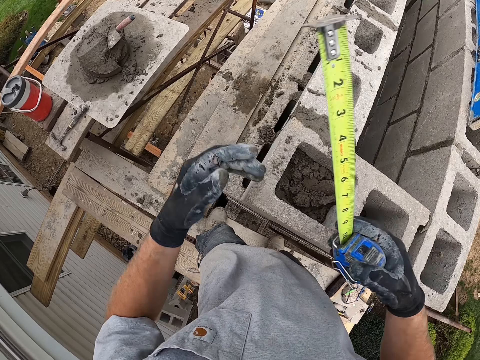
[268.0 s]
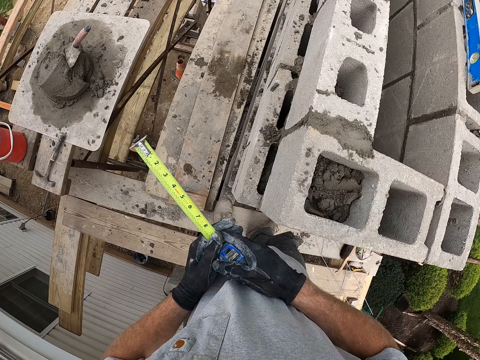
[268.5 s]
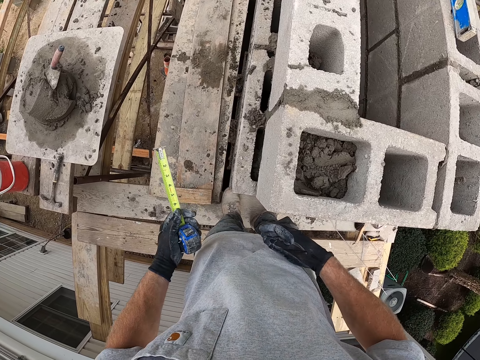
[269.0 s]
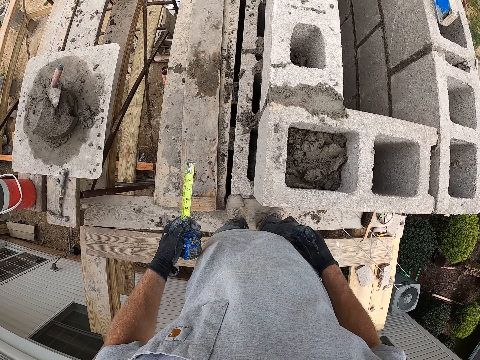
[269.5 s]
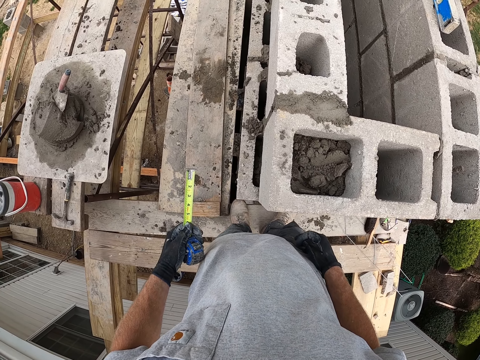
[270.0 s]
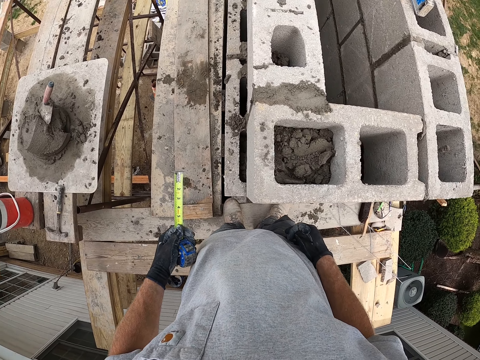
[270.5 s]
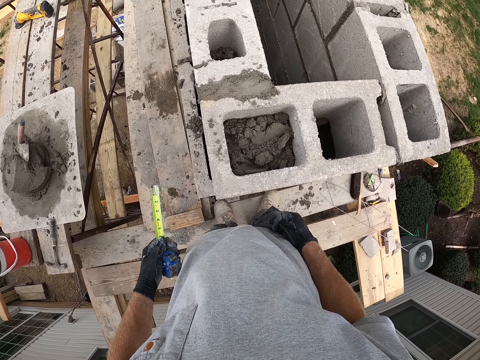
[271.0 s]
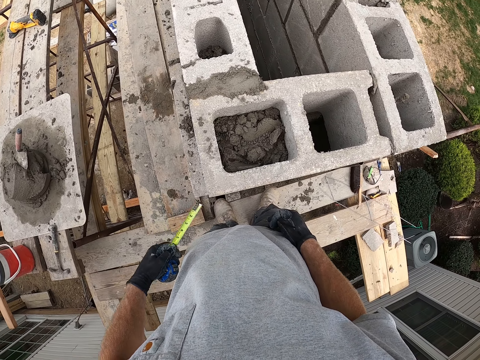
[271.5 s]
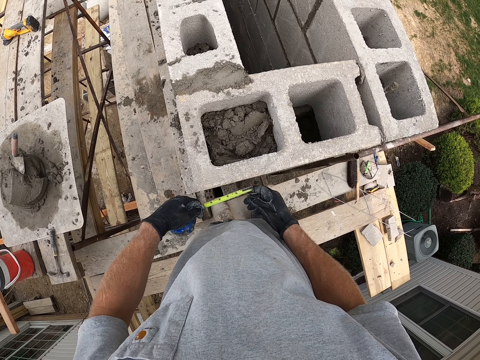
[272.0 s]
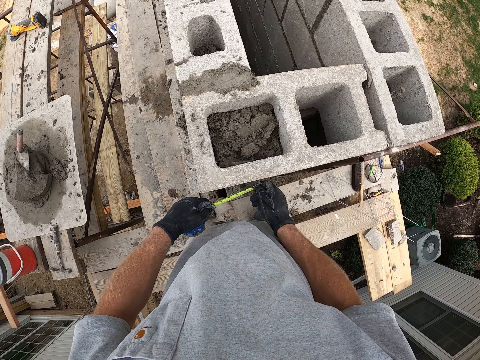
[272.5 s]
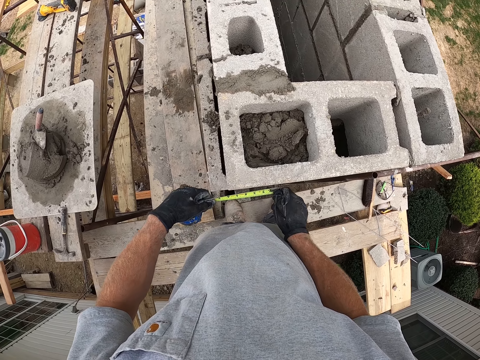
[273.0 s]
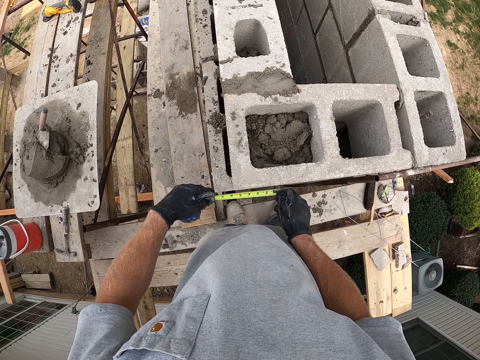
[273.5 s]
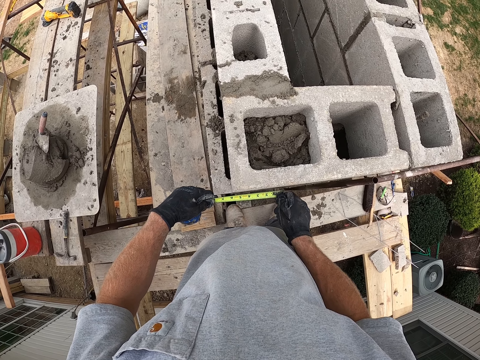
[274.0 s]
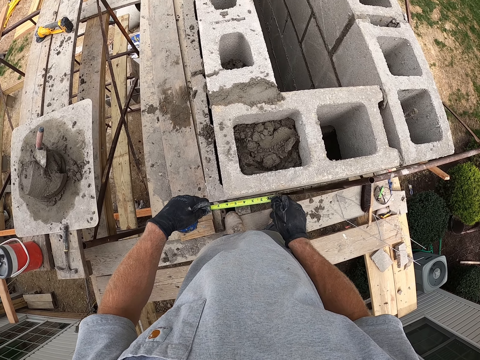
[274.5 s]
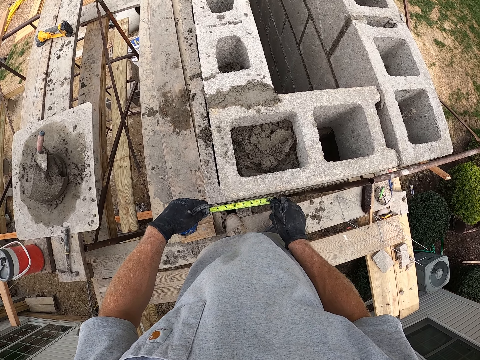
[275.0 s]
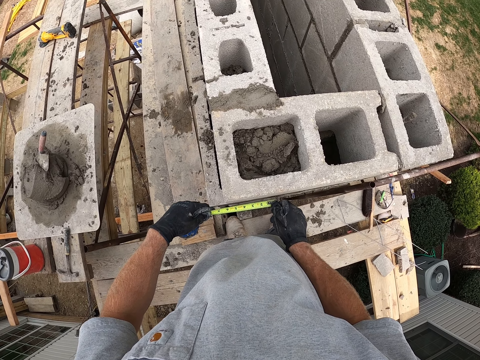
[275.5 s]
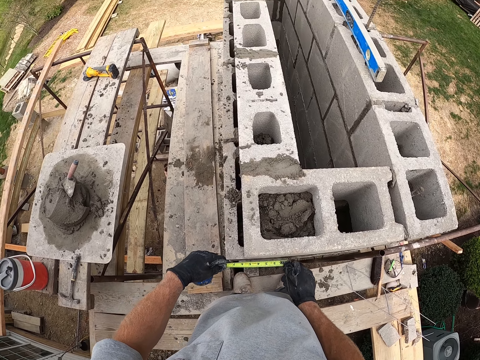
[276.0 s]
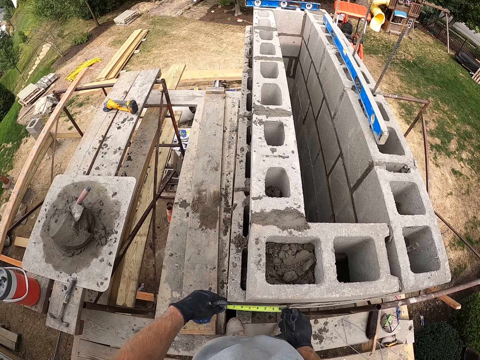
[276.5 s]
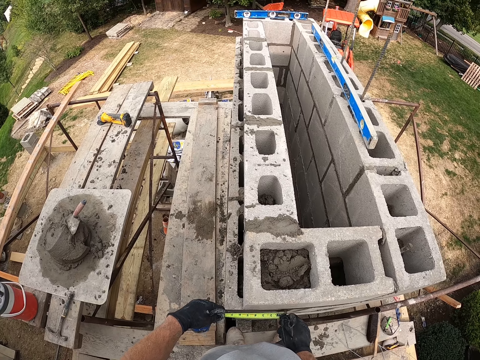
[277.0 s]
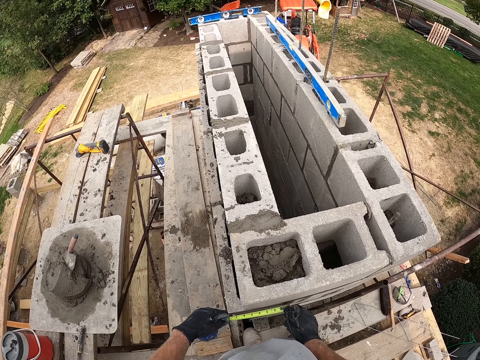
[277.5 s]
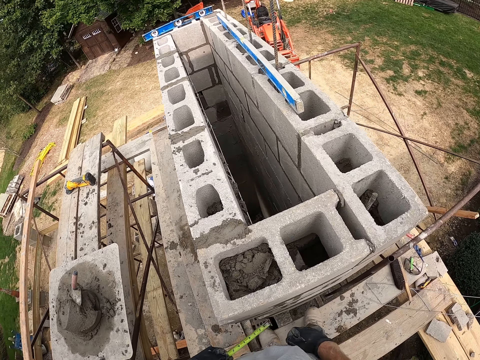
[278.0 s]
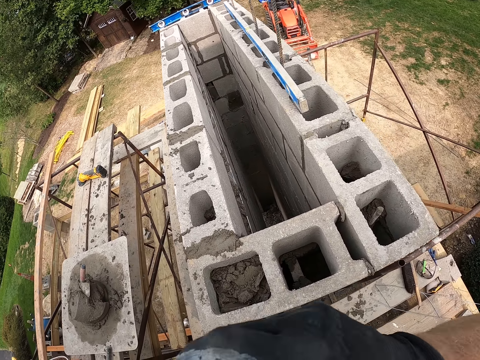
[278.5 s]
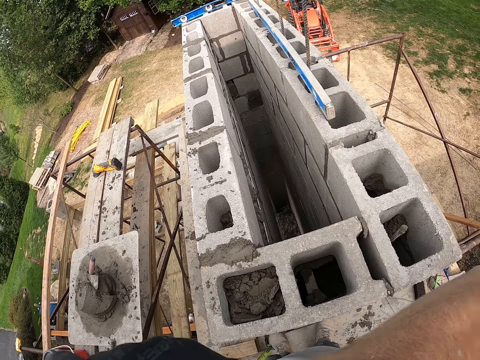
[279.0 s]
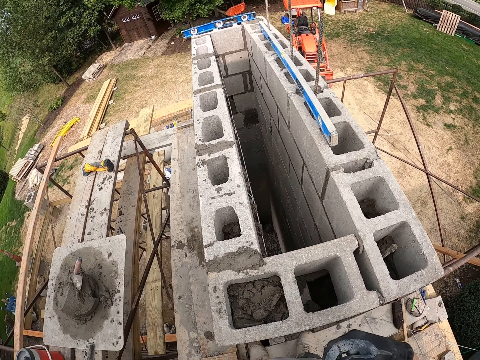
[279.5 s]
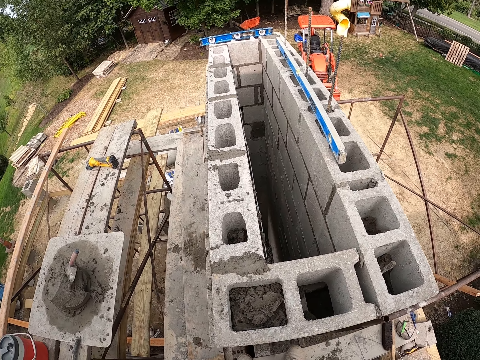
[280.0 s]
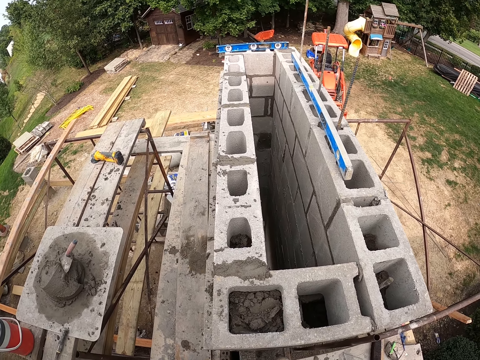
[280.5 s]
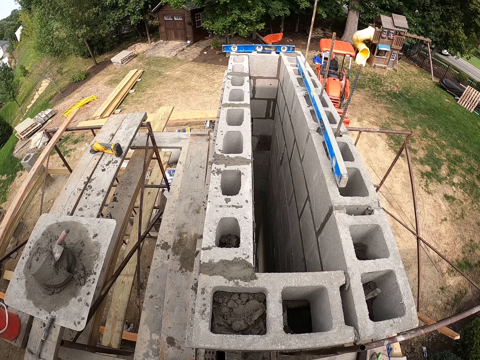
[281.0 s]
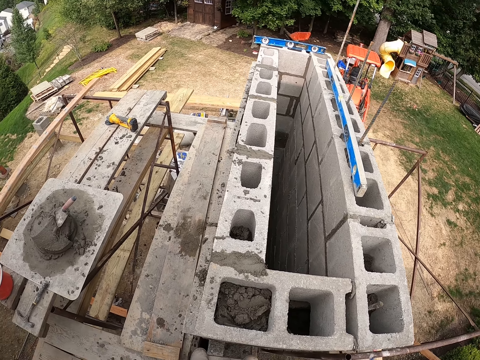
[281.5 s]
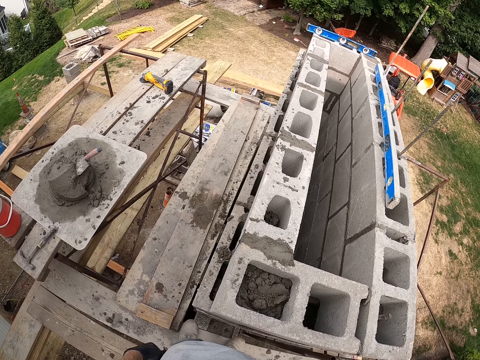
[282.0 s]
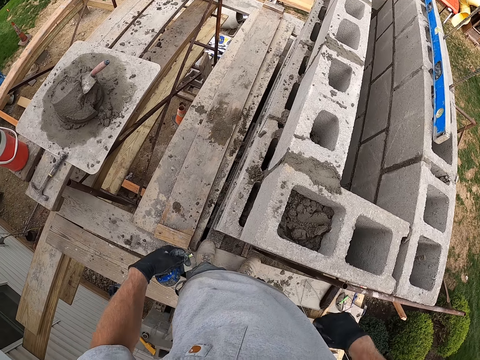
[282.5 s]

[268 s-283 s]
The camera wearer looks around. He takes another measurement on the side of the laid blocks. He touches his face. He looks around.

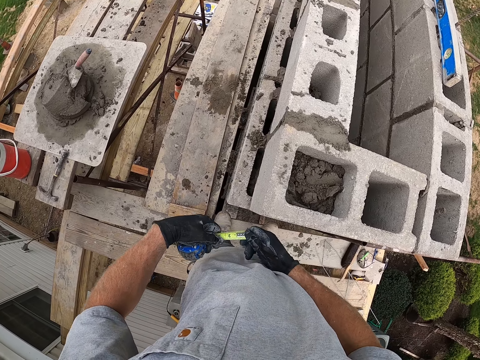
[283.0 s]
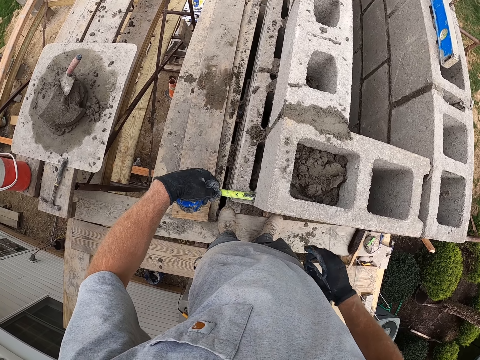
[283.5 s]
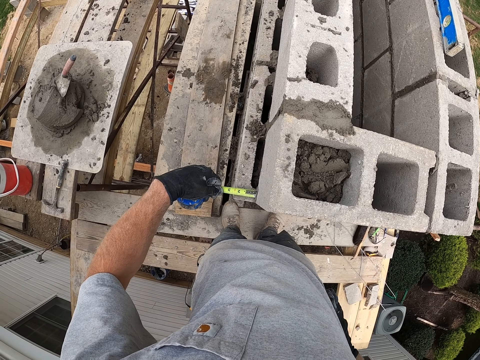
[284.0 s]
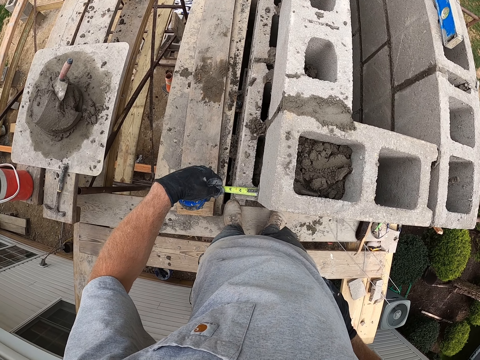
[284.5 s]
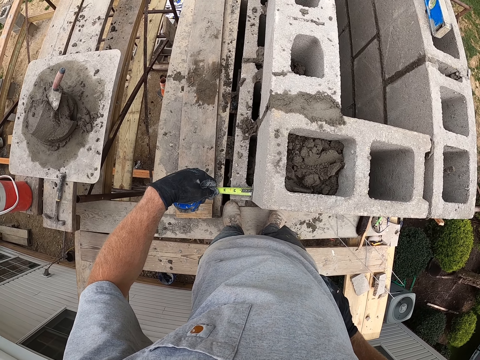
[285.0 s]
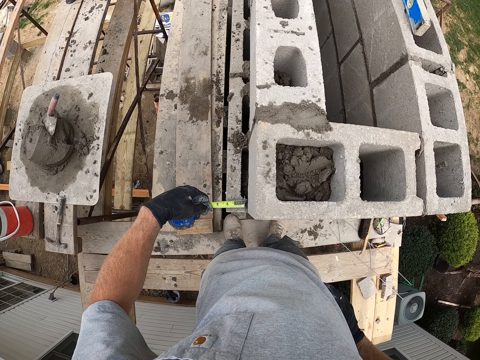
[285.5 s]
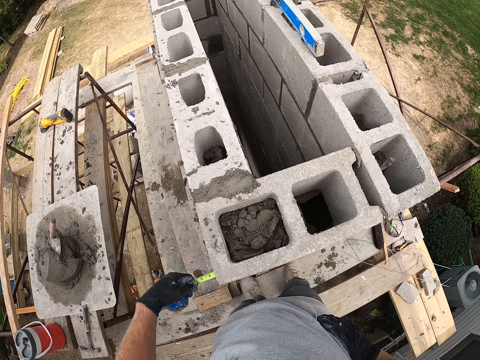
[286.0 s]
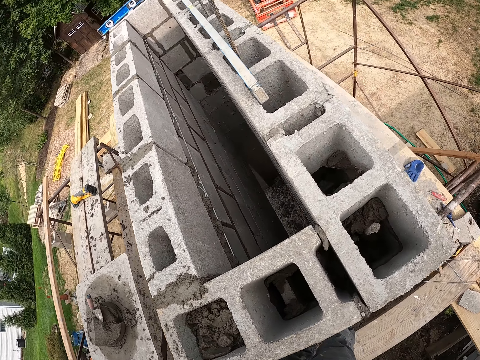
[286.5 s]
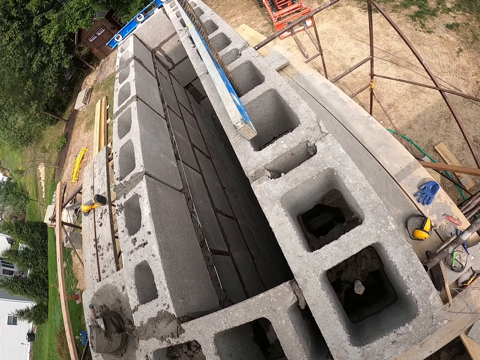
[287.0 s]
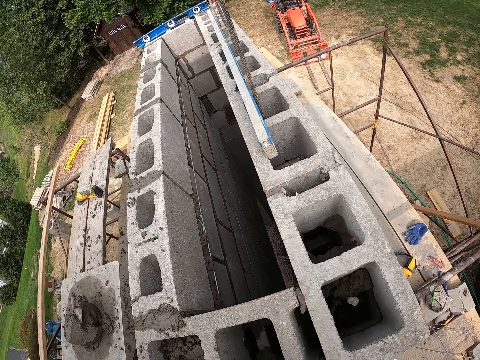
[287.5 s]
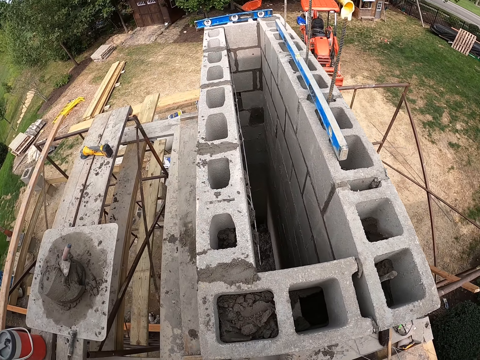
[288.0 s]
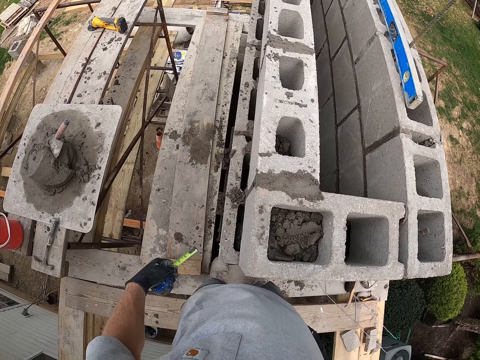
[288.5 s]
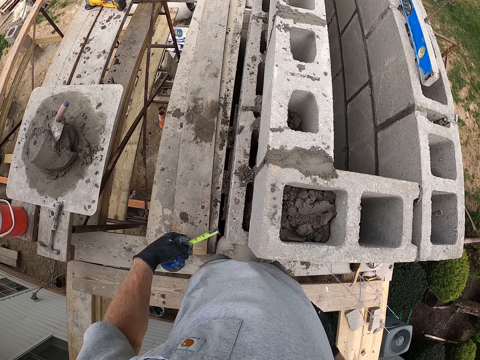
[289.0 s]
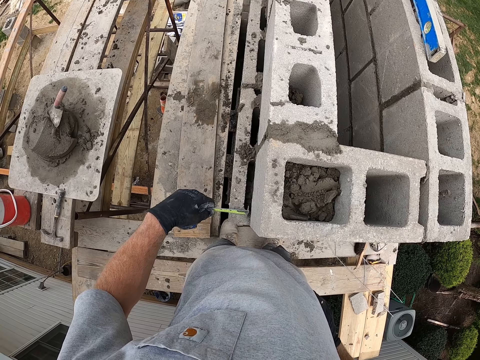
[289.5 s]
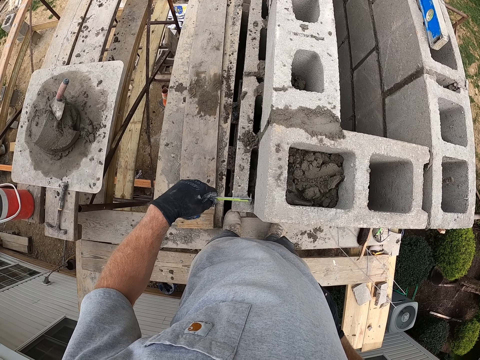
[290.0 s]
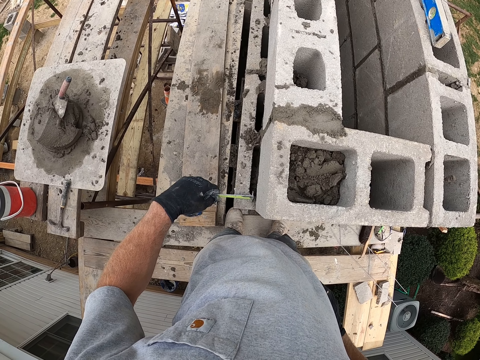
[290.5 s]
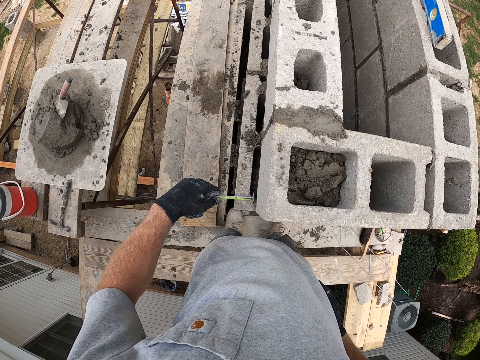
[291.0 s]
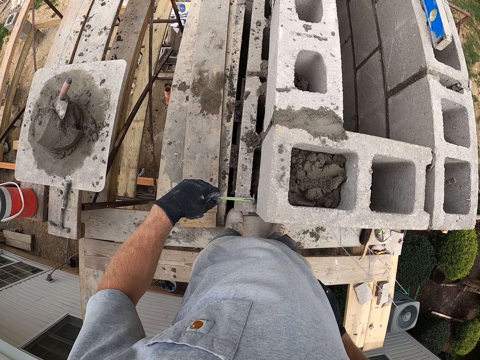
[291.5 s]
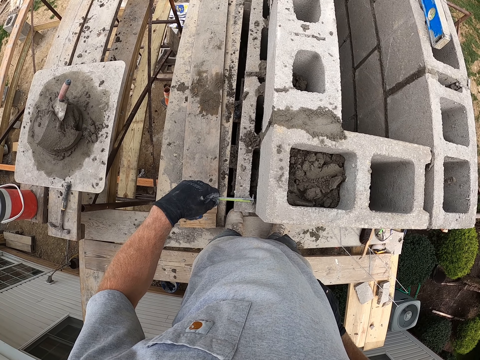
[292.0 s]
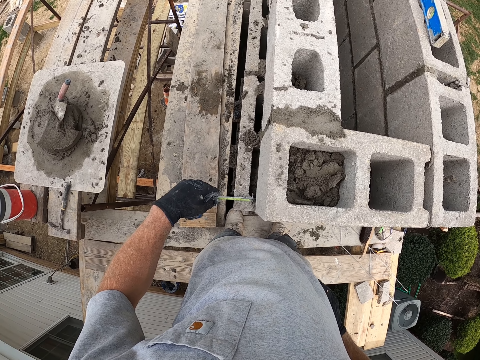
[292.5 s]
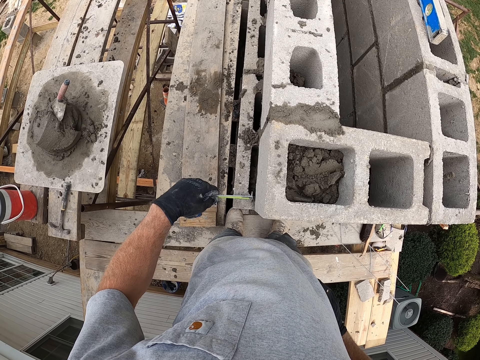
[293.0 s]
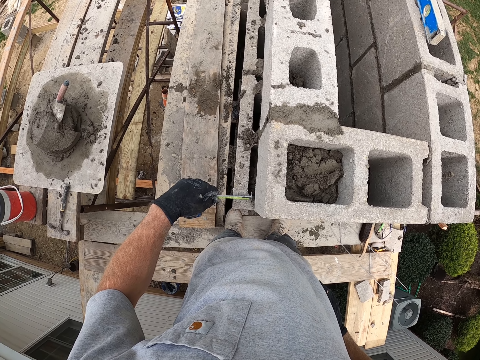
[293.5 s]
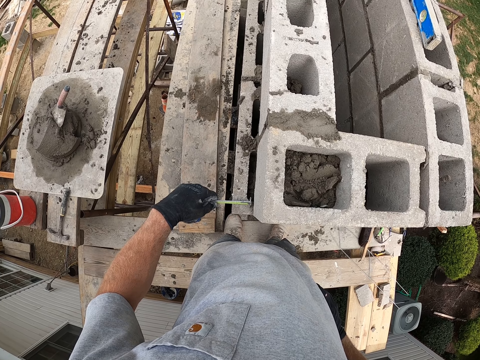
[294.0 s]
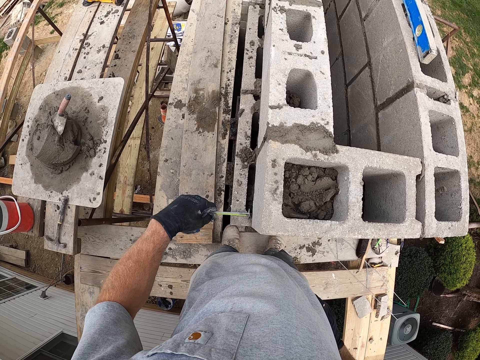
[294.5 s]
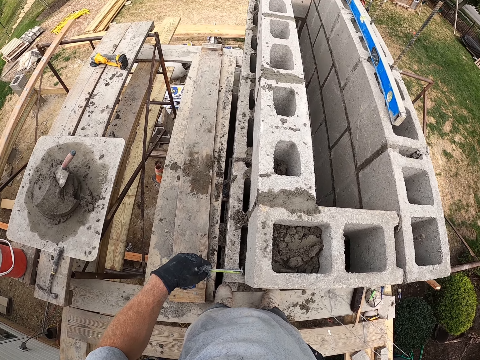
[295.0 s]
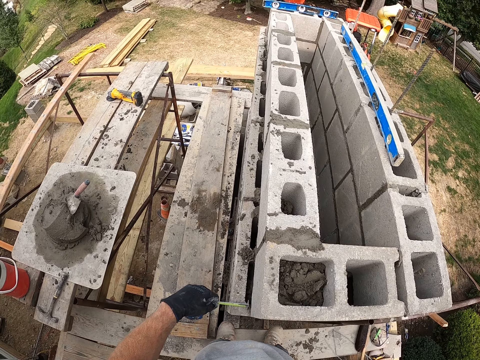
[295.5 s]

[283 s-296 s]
The camera wearer takes a third measurement on the edge of the laid blocks. They look around. They measure the edge of the laid blocks with the locking tape rule again.
